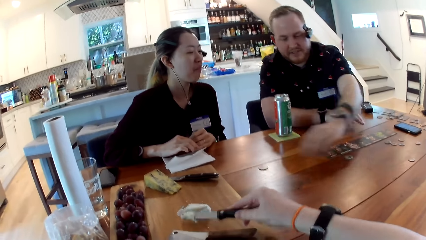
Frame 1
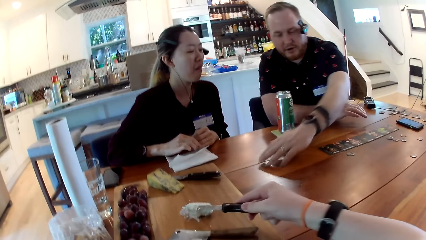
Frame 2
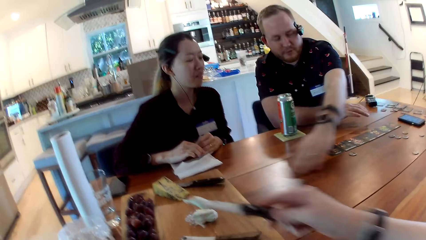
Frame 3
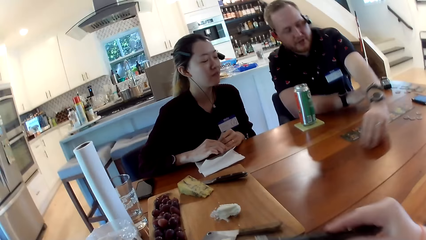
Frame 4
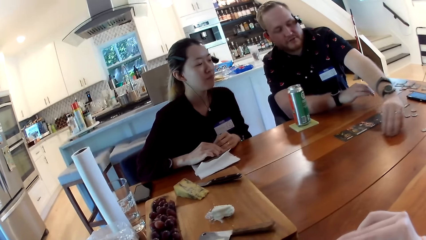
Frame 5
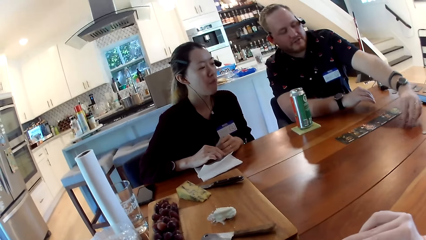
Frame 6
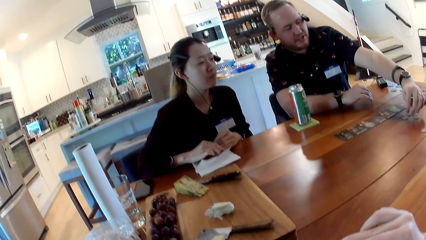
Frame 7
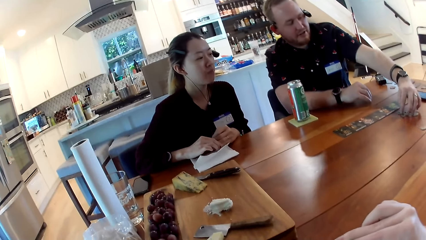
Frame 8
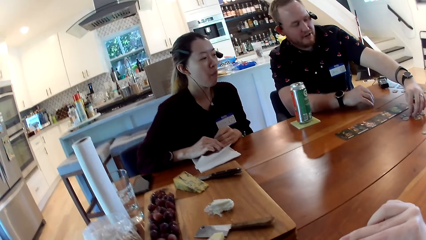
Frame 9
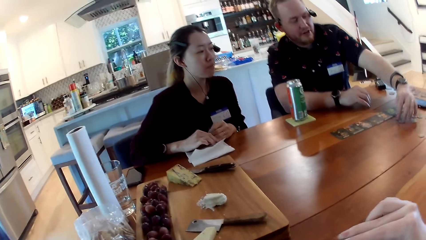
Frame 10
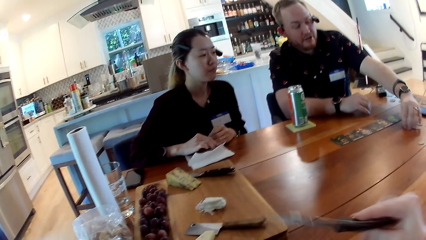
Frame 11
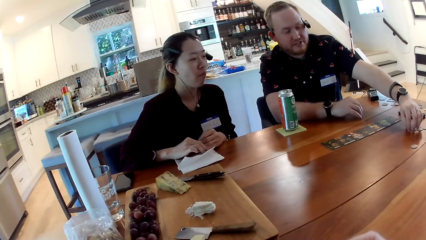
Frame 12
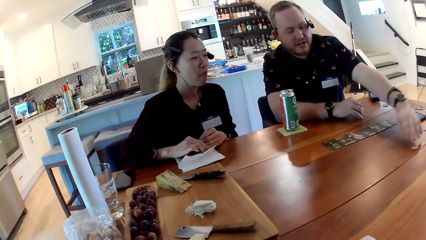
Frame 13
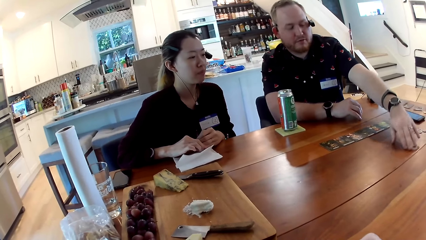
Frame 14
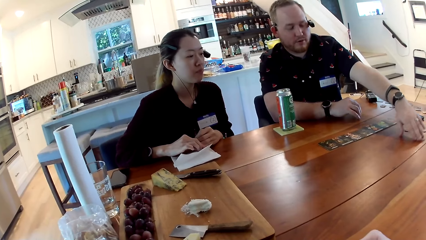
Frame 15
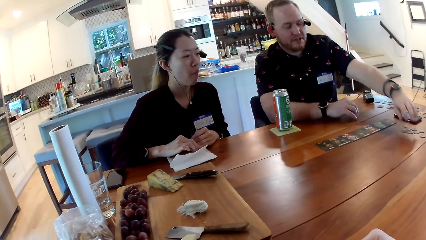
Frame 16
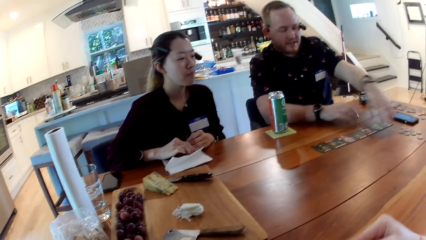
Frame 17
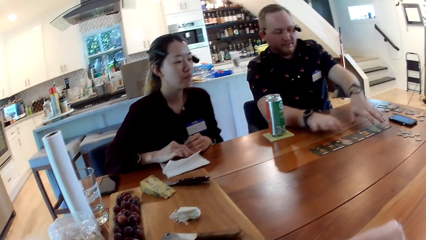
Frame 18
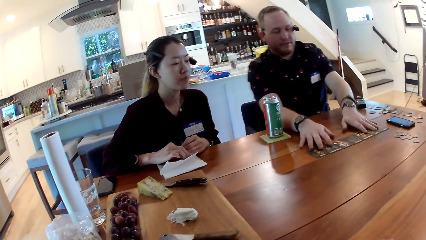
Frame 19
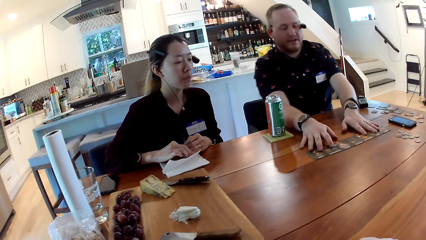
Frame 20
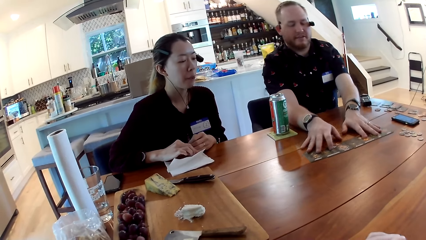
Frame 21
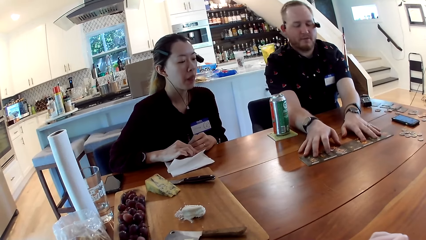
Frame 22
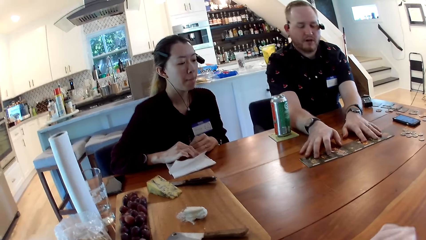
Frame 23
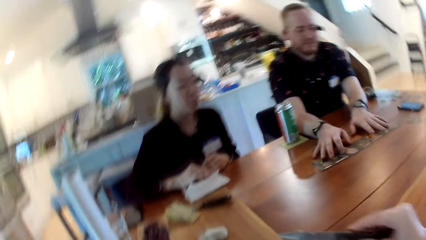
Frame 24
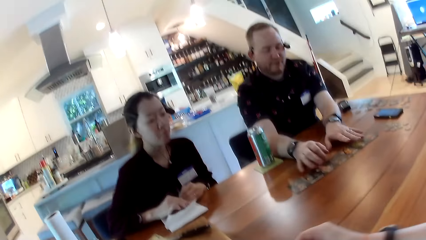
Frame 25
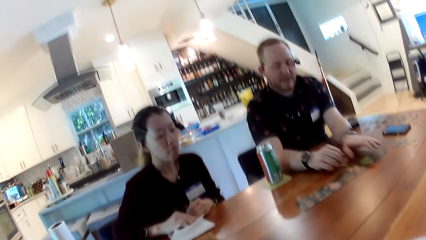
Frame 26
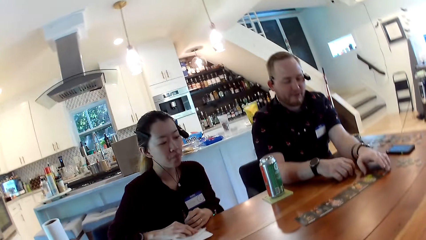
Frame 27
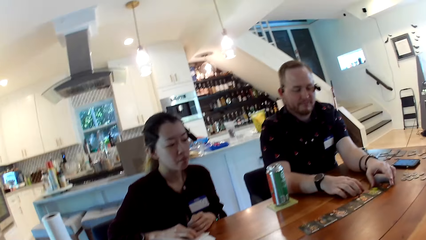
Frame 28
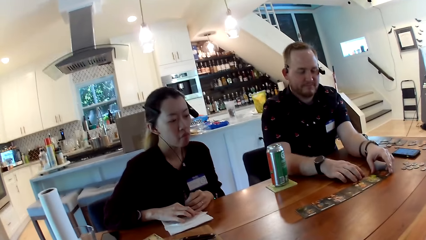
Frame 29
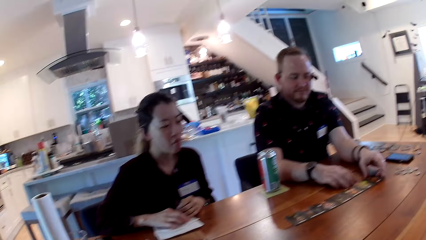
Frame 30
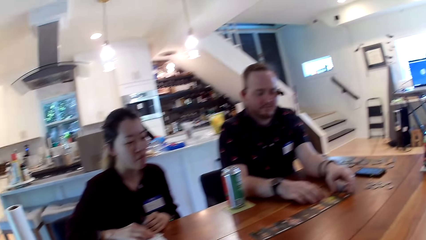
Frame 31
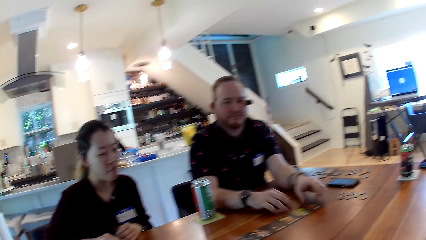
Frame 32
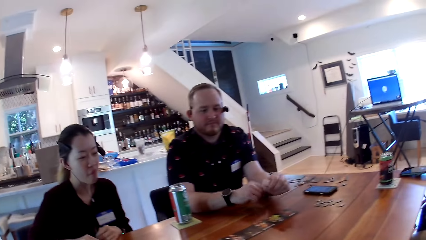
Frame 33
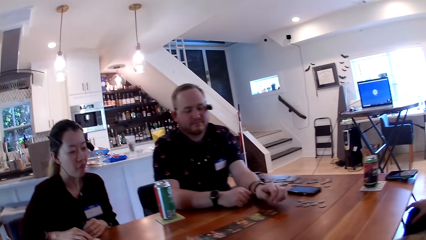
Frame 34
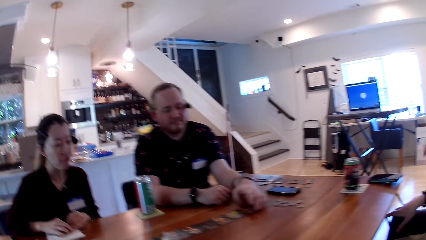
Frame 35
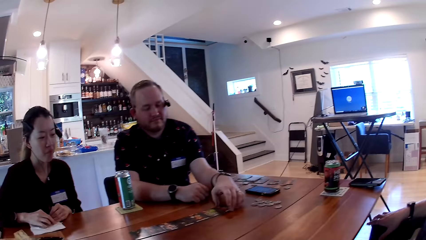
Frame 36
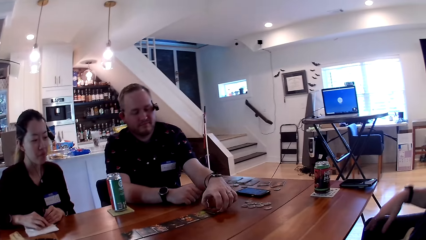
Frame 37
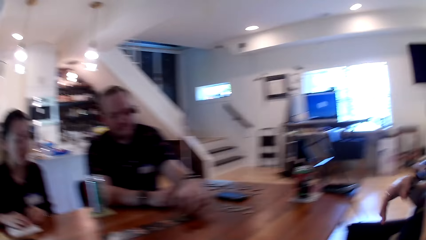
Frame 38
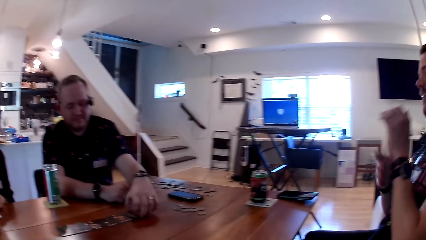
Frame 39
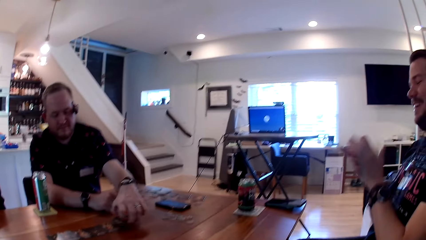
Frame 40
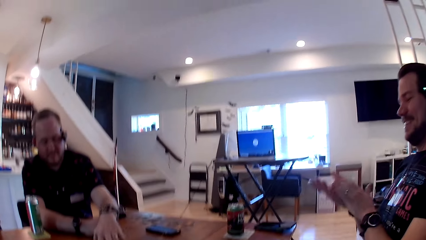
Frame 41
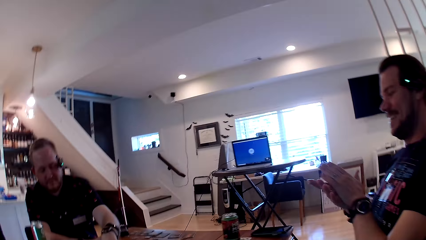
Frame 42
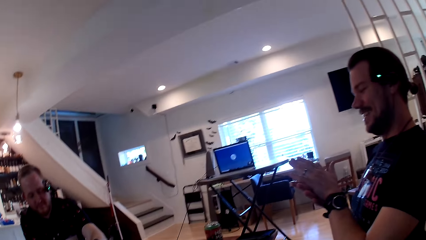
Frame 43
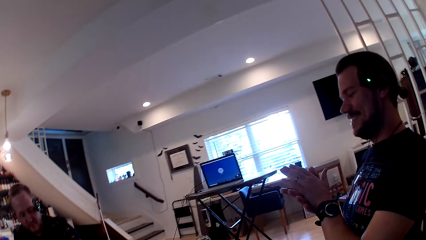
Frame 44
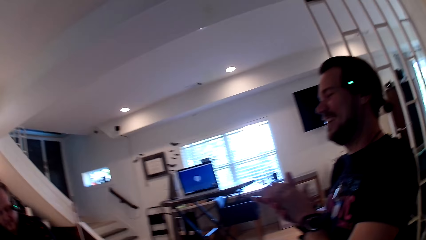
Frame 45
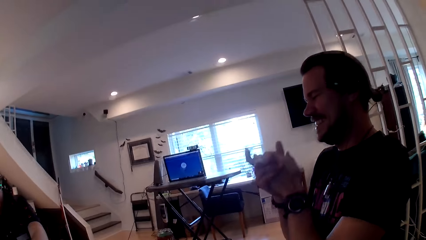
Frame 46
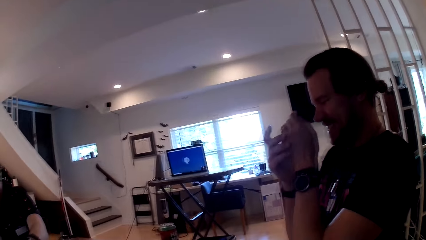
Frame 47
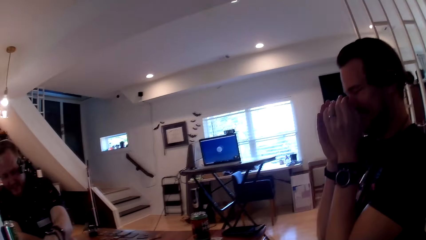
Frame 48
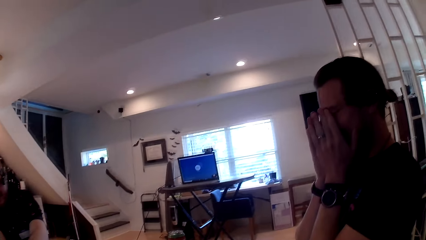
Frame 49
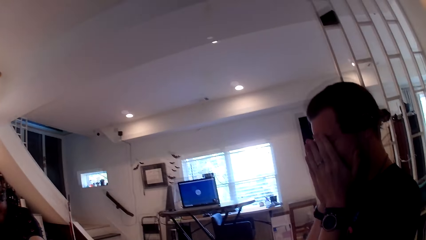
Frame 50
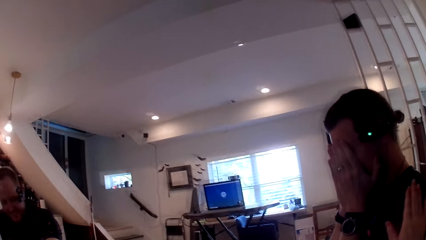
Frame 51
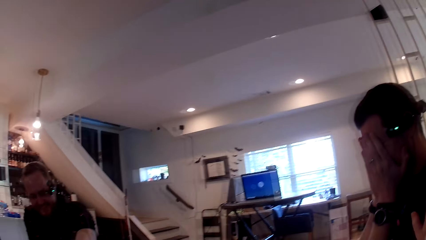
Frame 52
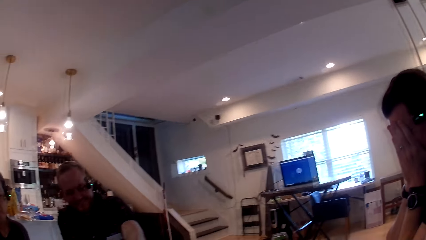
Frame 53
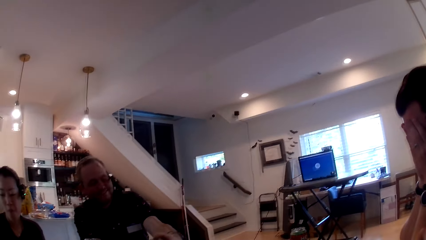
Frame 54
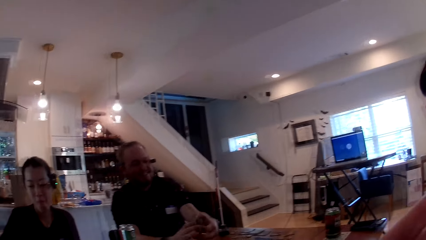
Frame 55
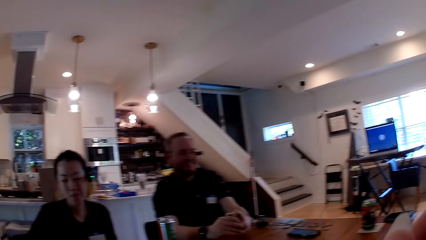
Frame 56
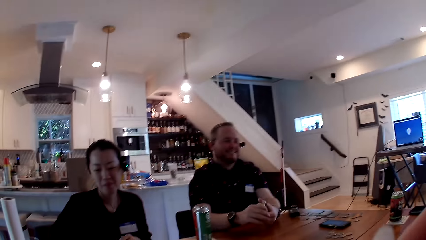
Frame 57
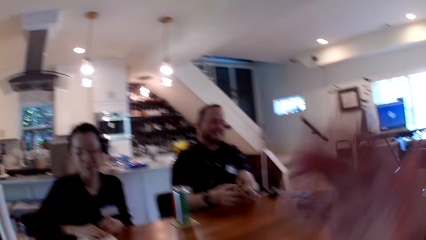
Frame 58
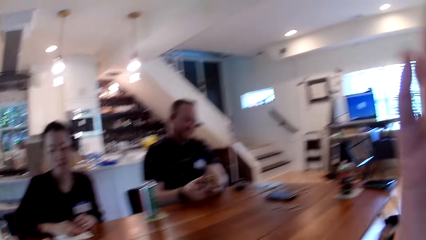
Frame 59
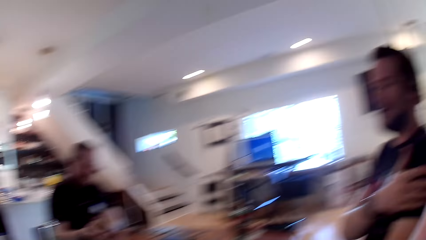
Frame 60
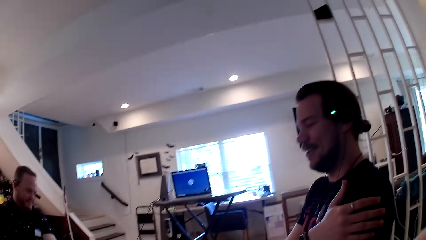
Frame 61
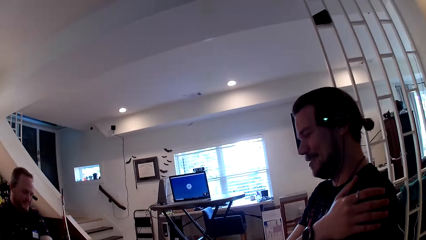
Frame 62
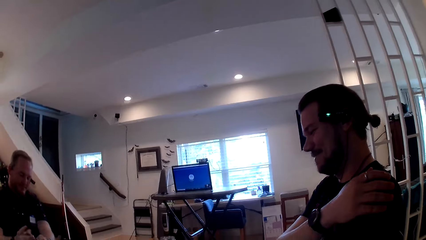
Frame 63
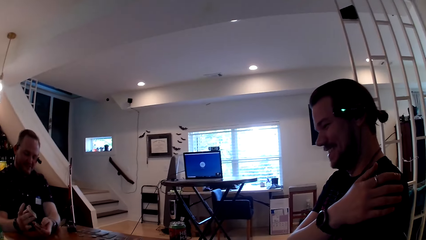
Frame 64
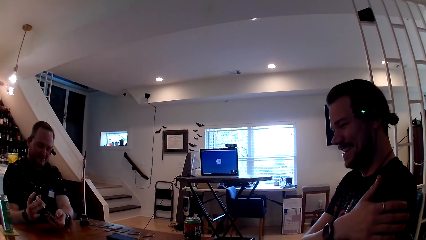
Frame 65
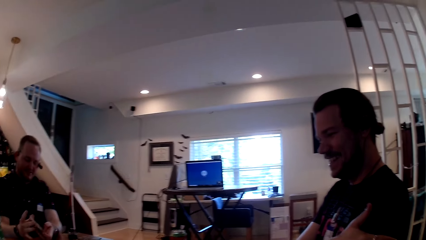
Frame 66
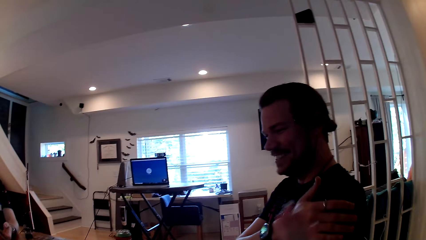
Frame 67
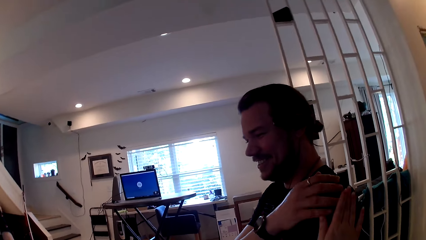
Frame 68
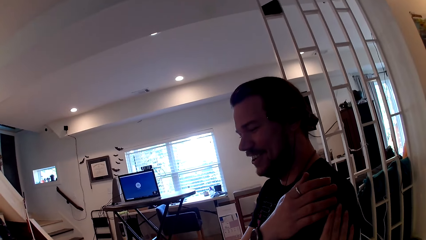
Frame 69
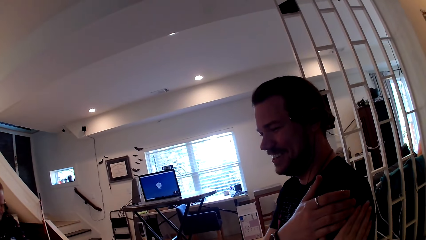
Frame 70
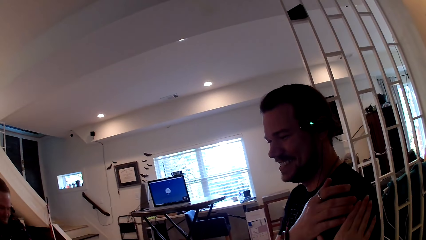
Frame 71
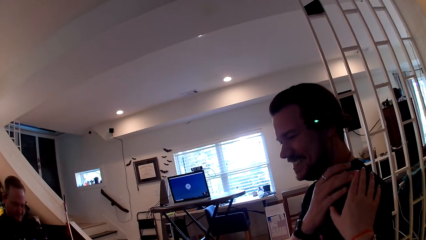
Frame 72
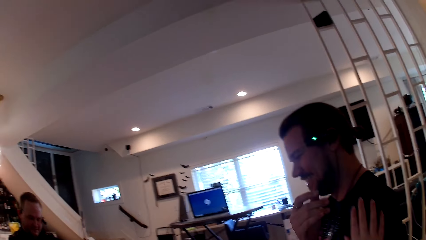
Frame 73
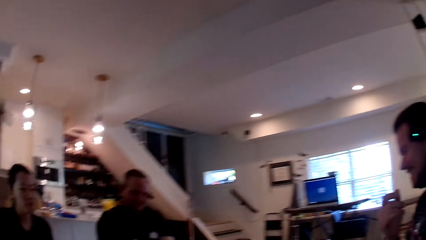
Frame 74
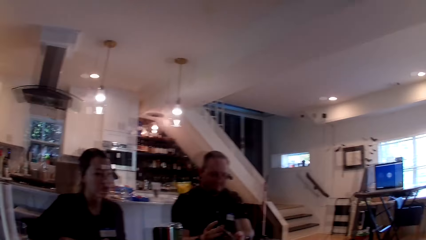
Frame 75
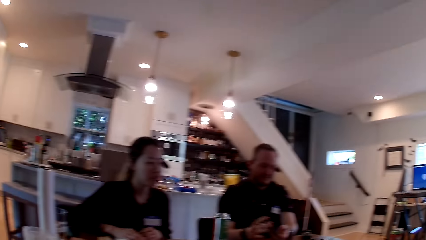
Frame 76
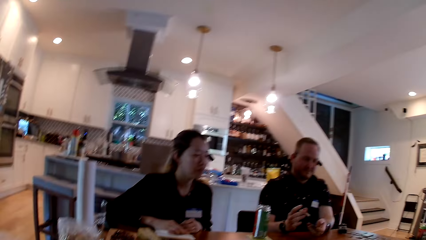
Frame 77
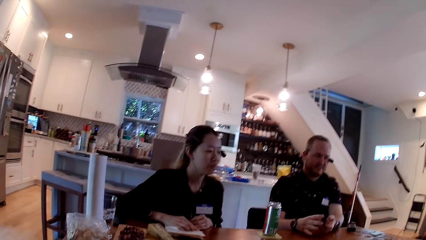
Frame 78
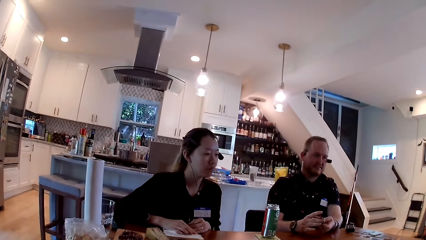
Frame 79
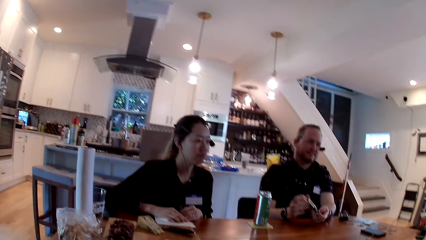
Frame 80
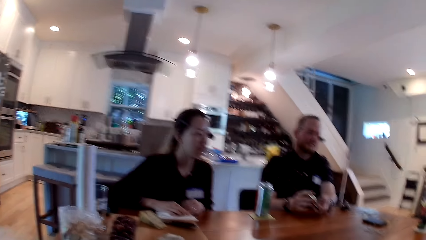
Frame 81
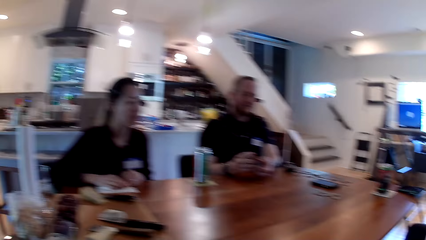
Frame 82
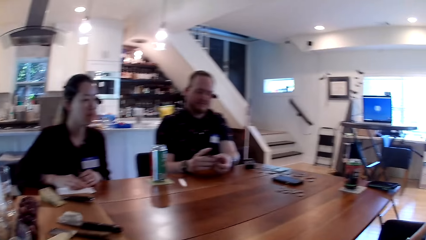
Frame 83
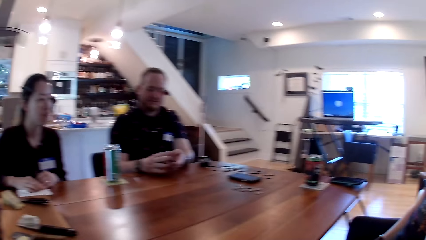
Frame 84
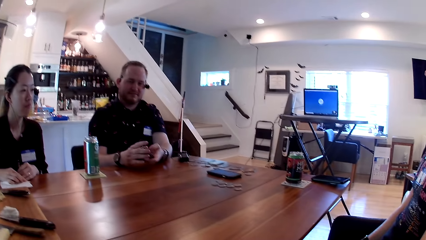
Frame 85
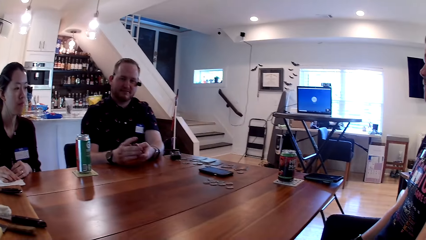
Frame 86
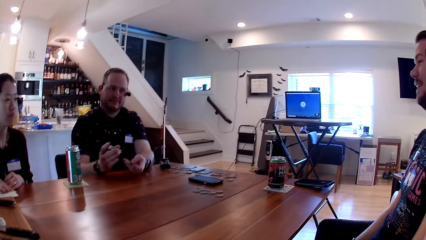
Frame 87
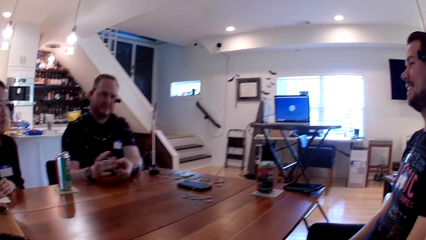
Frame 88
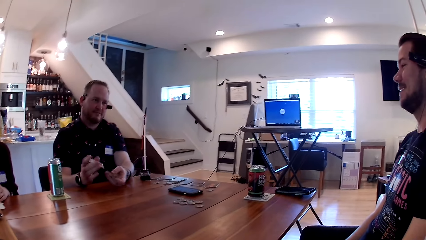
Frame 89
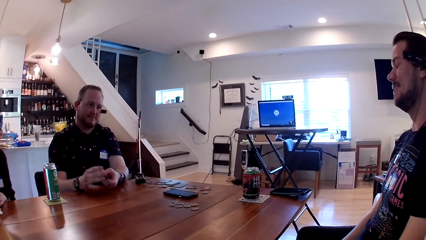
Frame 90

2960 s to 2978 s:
The camera wearer picks the cheese with the knife in her right hand. A man arranges something on a table and converses with the camera wearer. The man moves cards on the table with his hands and picks the cards from the table with his left hand. Another man rubs his palms together. The camera wearer looks at the first man. The other man covers his face laughing. The camera wearer taps the other man on the shoulder with her right hand. The first man holds the cards in his hands. The other man talks to the camera wearer. The camera wearer laughs at the other man. The other man shuffles the cards with his hands. The camera wearer rubs the shoulder of the other man with her right hand. The other man interacts with the first man, a woman and the camera wearer.
